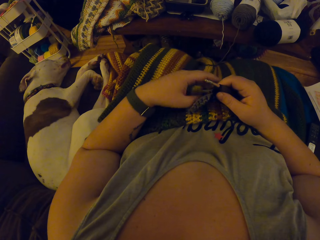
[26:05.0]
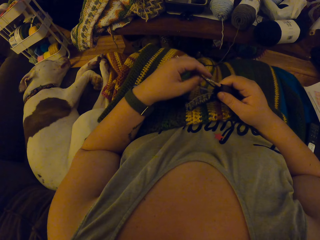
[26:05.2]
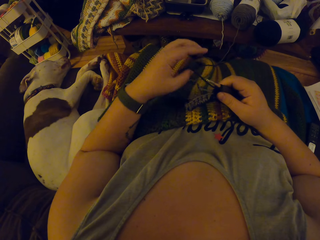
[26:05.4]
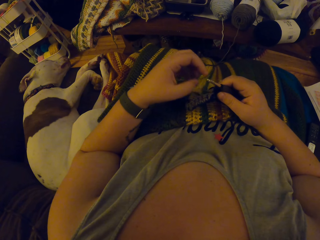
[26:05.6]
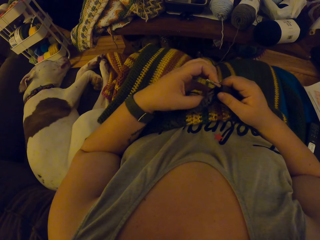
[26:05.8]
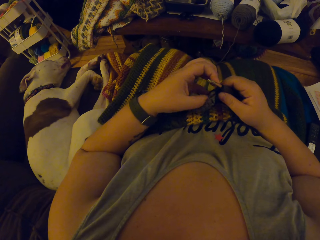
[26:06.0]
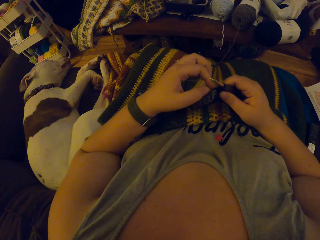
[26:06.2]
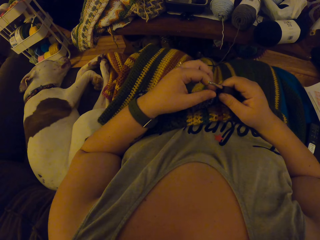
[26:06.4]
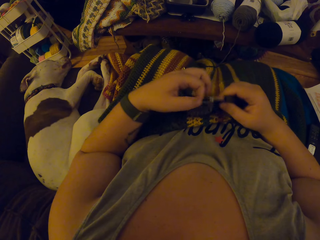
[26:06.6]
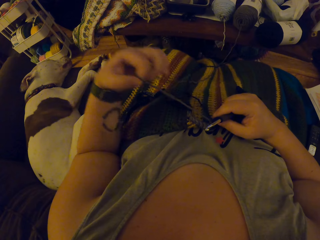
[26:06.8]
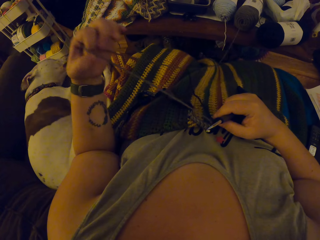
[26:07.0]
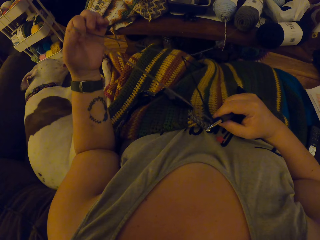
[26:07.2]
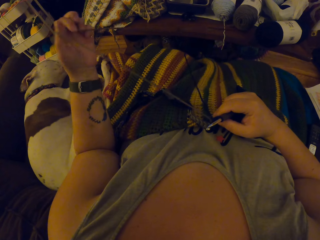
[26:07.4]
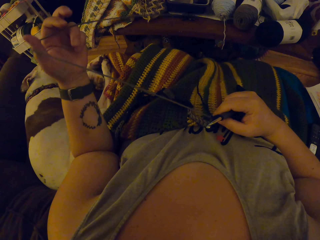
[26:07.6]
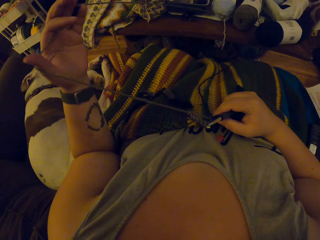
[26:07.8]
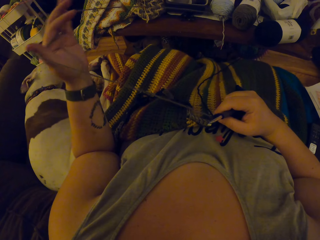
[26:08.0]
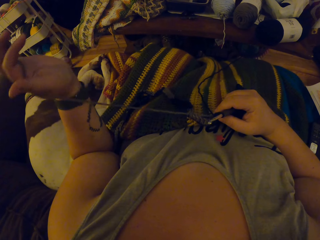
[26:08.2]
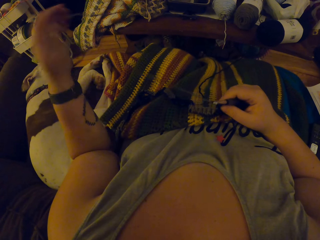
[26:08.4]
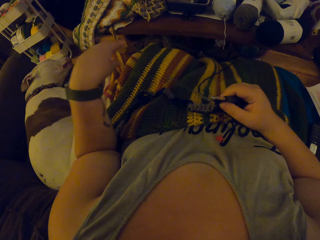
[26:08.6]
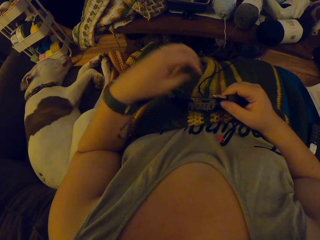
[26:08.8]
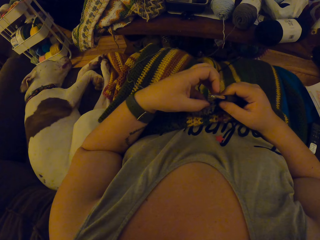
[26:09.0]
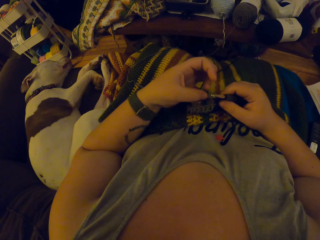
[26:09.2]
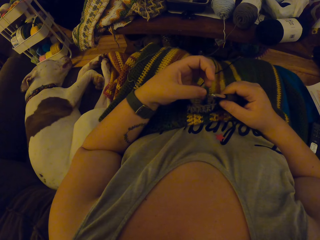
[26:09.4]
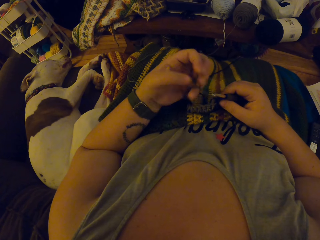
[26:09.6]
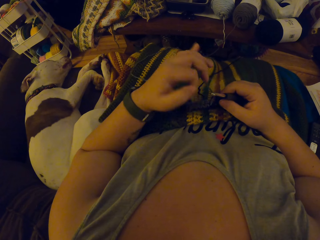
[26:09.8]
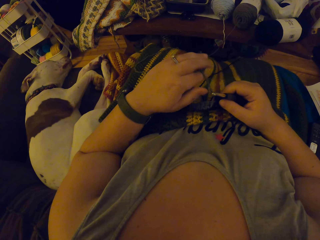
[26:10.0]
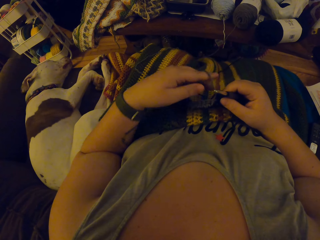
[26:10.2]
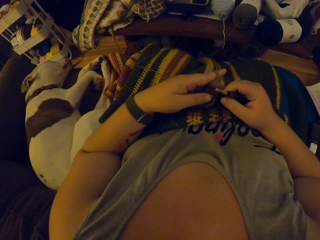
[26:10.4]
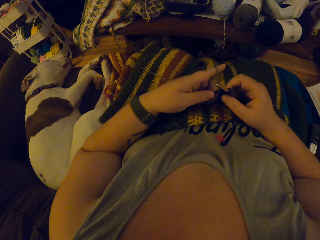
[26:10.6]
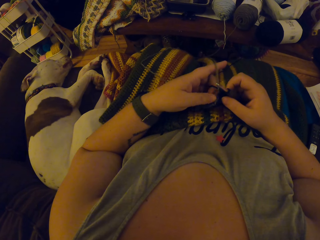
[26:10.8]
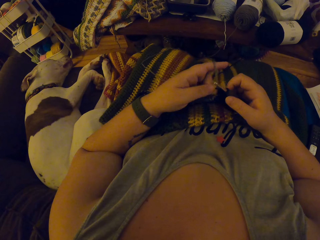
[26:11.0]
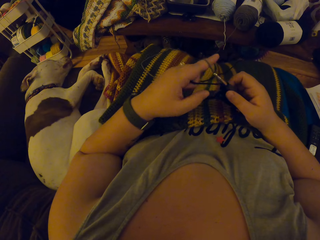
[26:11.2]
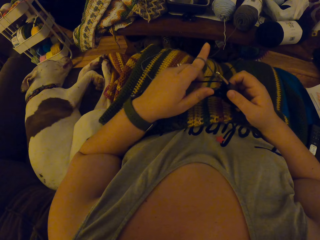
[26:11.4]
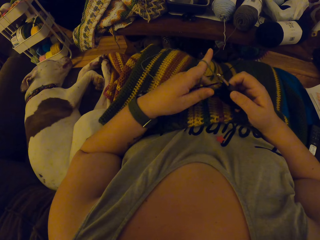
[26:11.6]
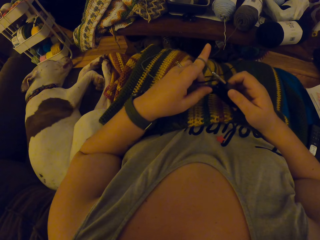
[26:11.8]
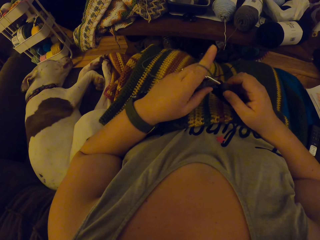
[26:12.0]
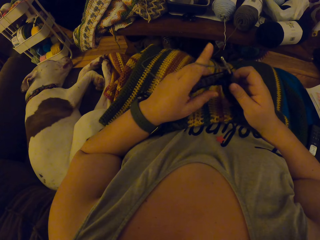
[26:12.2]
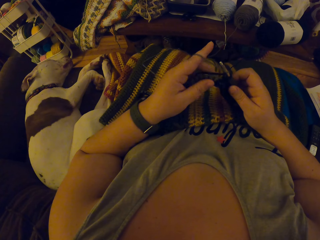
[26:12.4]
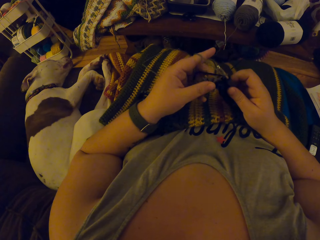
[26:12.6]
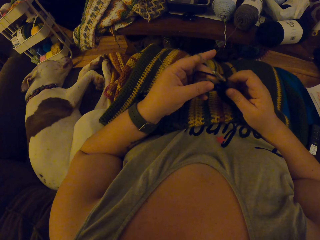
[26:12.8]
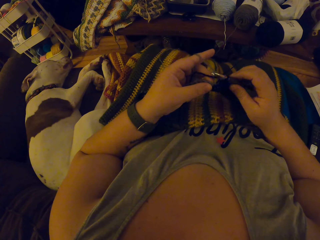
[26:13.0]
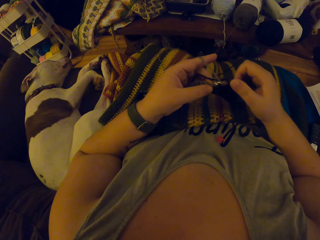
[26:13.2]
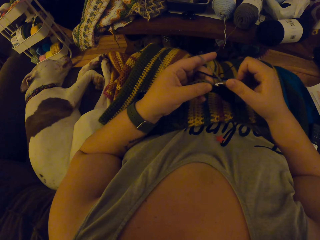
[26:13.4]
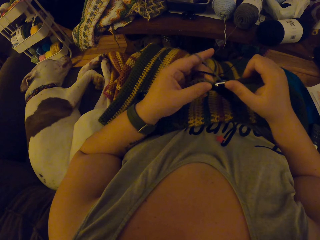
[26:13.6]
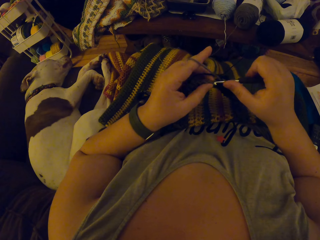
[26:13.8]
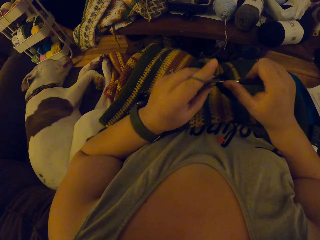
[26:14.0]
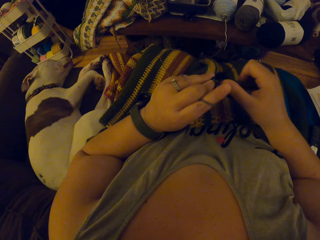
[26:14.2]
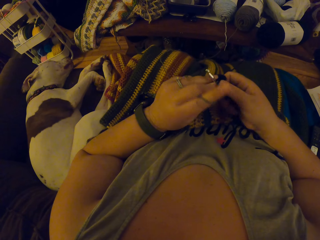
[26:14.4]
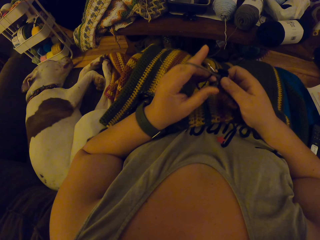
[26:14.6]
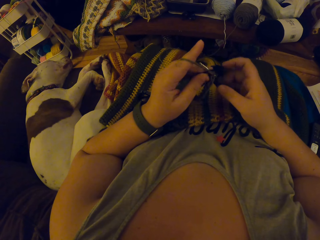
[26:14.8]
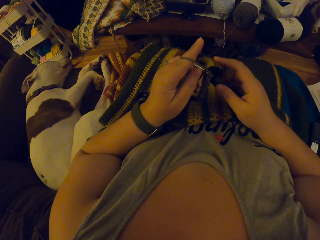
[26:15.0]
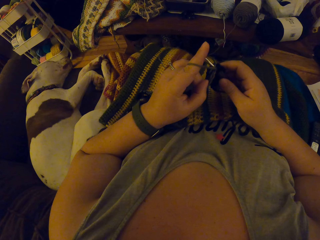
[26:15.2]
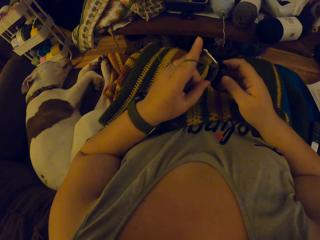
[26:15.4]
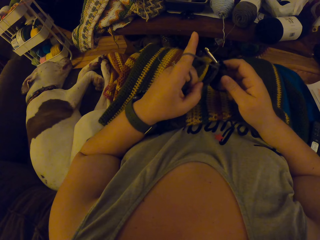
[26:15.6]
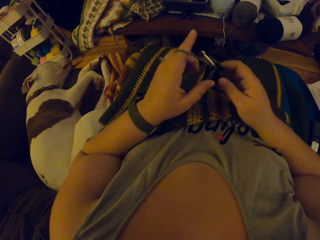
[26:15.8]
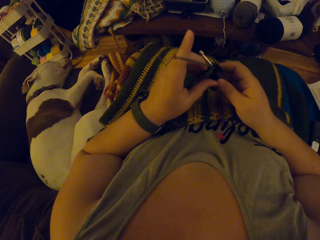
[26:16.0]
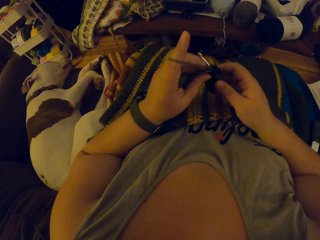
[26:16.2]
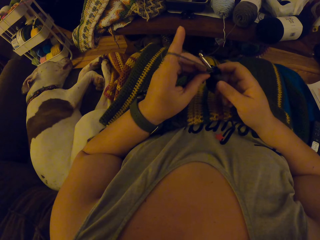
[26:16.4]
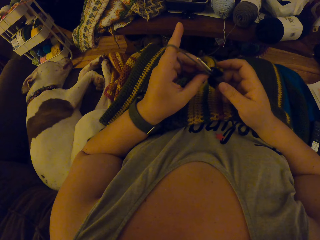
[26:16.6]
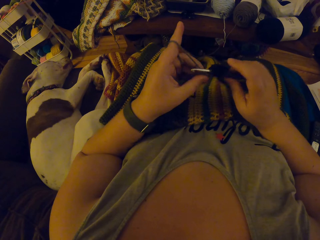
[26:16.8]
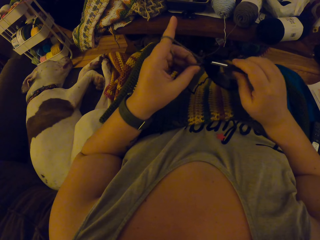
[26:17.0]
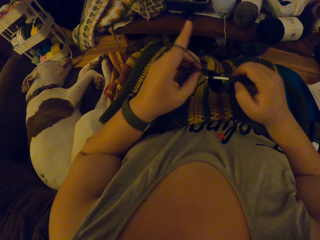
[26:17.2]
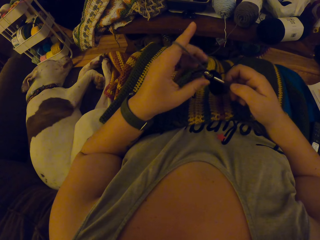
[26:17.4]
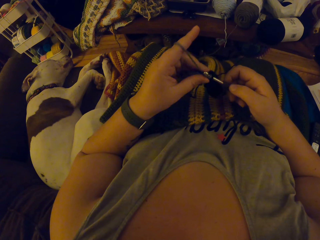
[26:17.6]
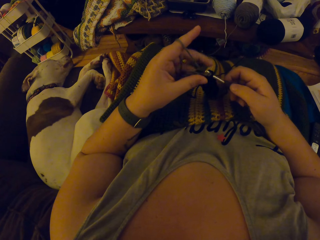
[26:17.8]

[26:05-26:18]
The camera wearer knits the fabric.

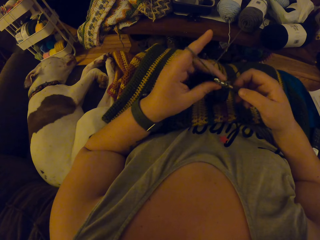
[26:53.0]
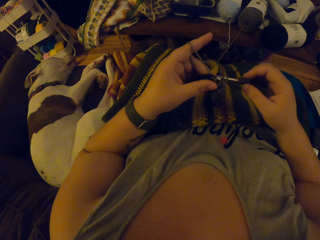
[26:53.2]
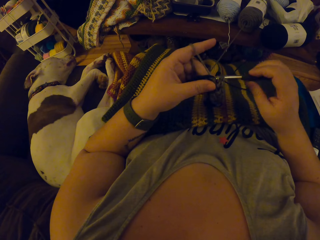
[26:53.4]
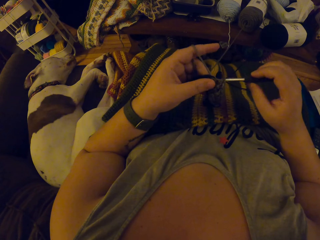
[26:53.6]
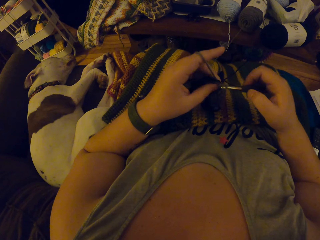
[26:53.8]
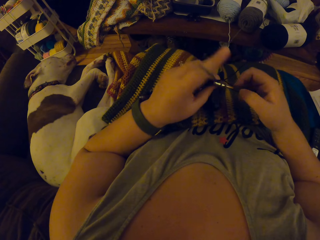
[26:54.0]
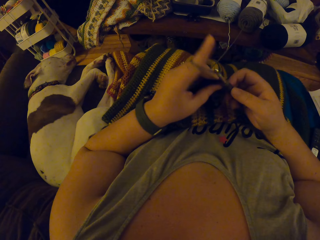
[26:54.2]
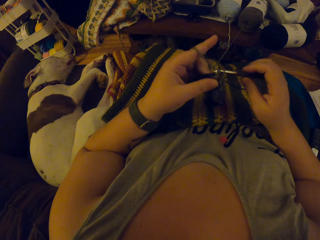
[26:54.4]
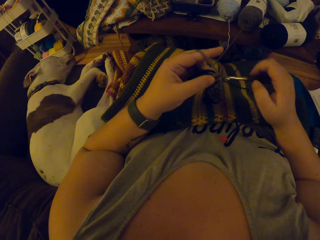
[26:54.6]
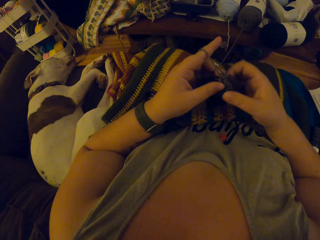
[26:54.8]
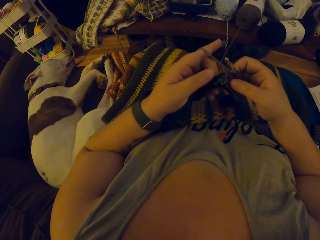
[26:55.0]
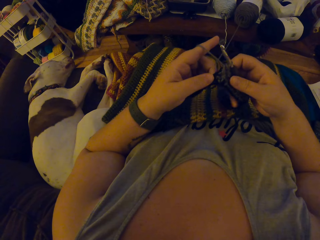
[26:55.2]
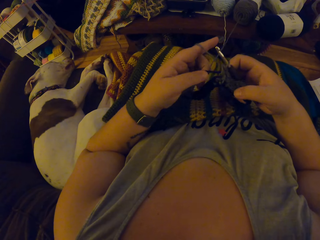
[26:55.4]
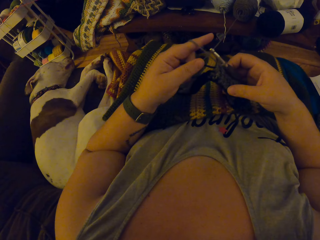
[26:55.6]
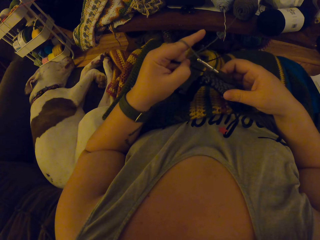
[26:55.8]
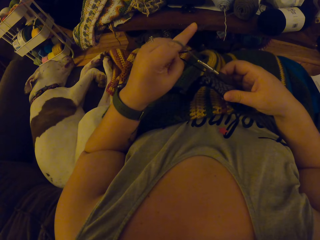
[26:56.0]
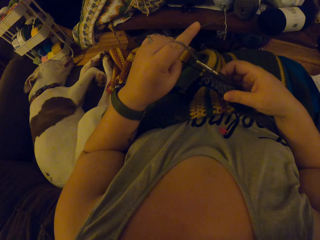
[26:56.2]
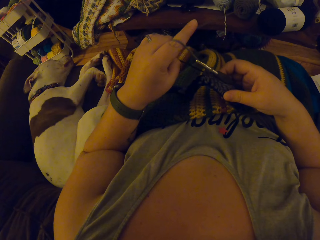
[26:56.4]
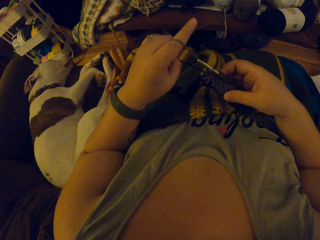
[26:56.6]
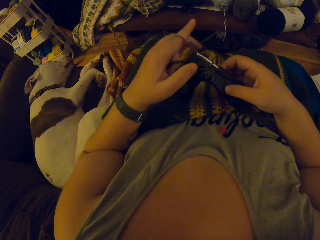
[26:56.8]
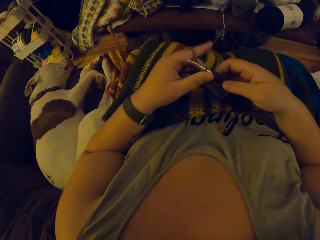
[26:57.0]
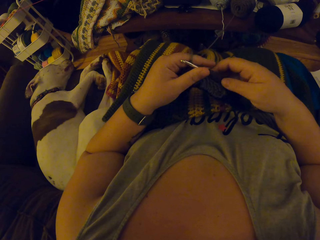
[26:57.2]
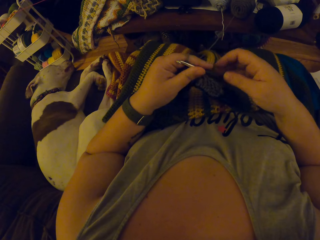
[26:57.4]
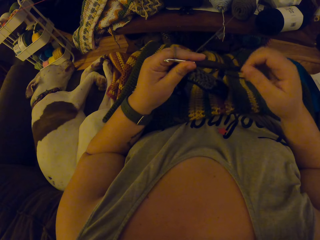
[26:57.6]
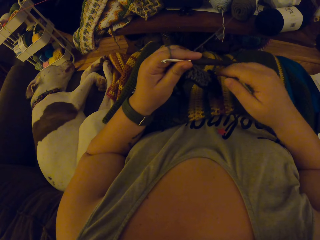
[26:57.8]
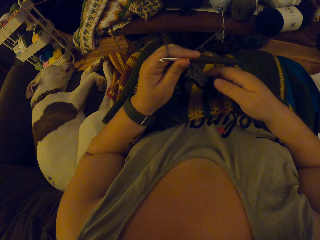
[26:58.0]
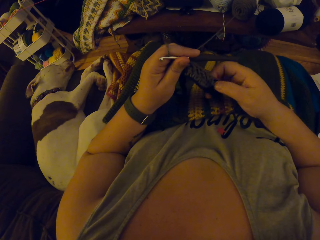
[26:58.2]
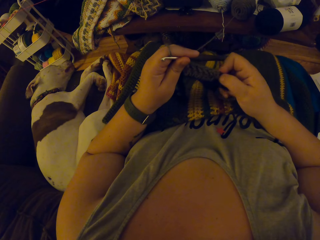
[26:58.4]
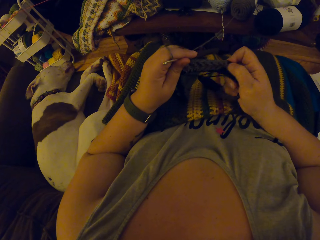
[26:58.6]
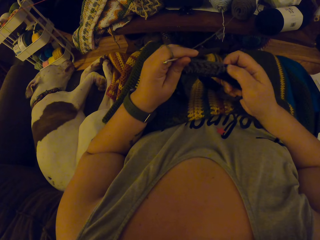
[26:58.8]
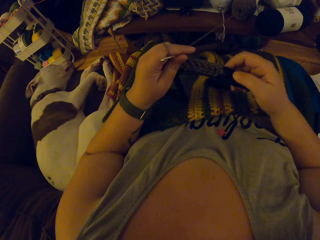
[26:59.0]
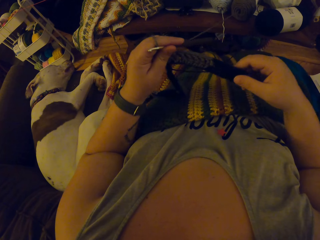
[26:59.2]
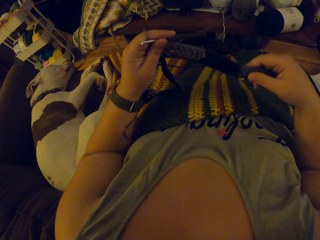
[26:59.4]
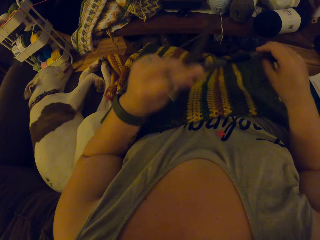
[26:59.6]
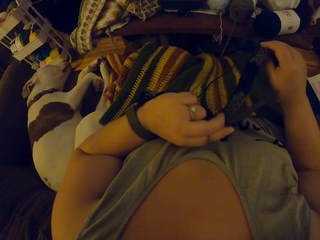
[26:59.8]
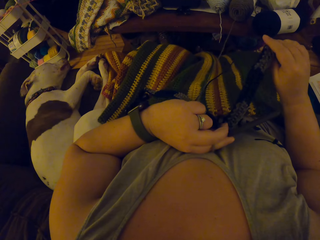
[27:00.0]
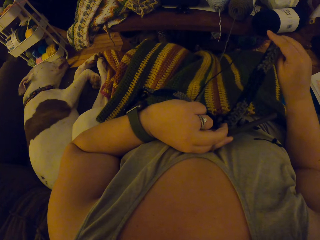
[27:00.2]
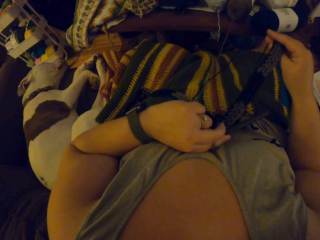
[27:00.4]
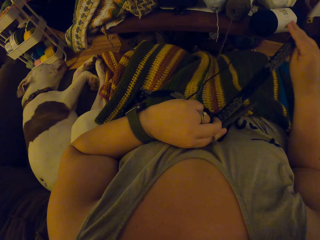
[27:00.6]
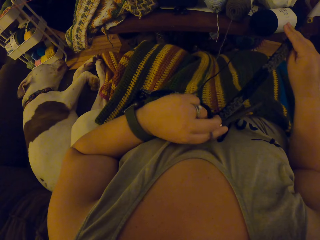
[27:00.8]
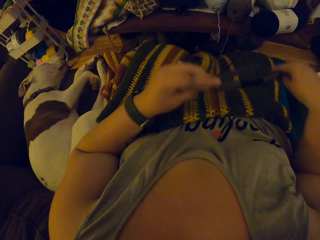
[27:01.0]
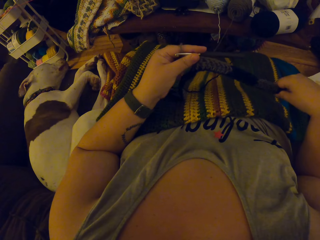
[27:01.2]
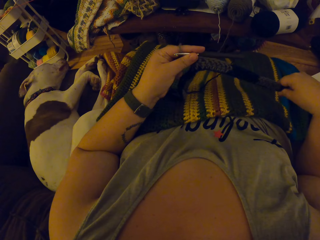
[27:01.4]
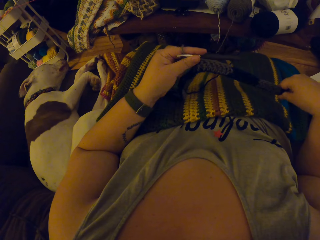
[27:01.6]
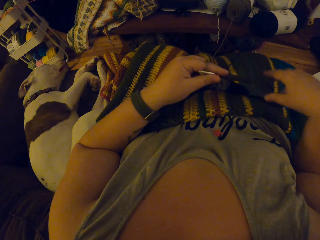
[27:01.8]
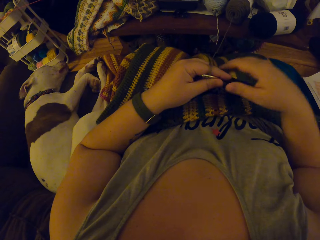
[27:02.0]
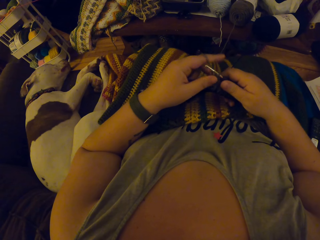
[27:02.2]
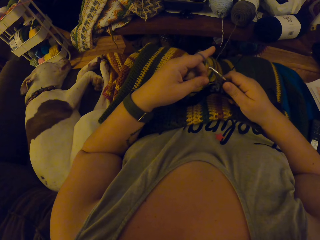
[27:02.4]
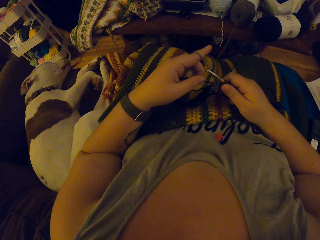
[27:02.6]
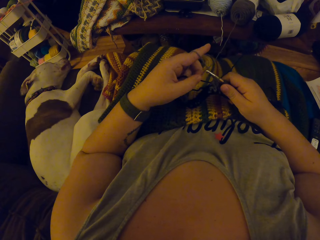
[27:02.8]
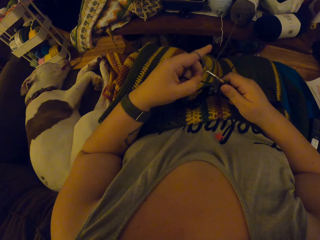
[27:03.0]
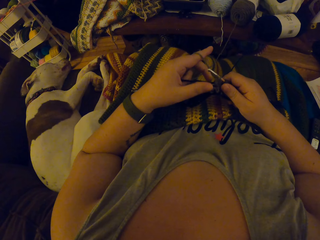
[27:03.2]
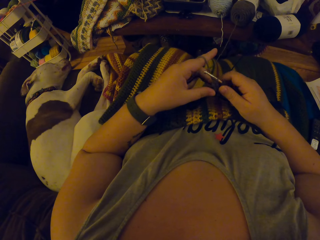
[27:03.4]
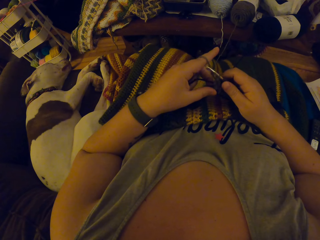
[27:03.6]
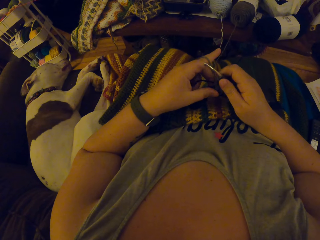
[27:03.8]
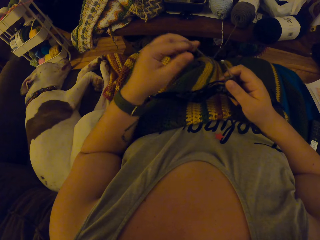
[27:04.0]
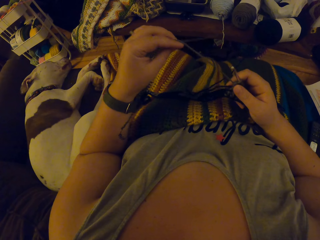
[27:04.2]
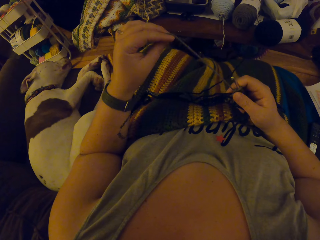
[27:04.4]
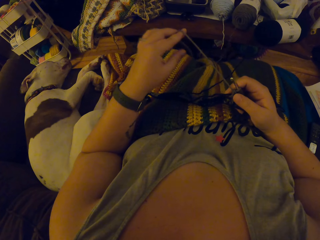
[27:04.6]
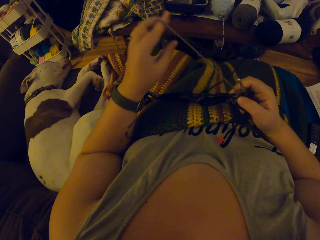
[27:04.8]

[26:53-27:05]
The camera wearer stops knitting the fabric. They adjust the yarn. They adjust the placement of the fabric. They check the stitch. They adjust the yarn.
